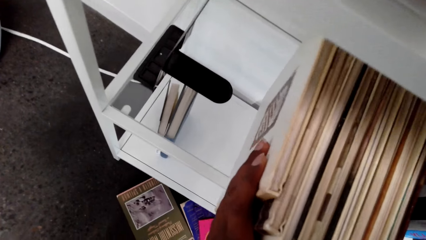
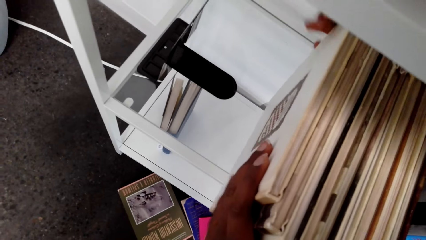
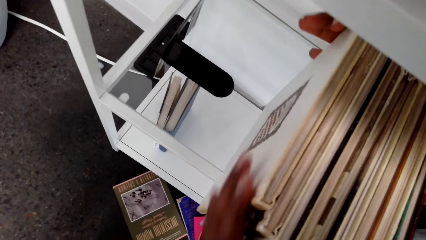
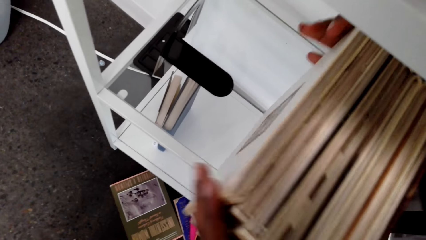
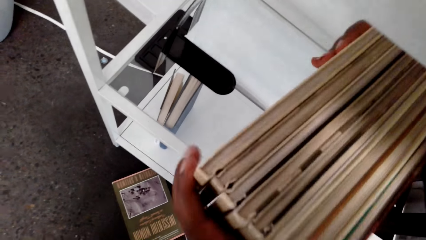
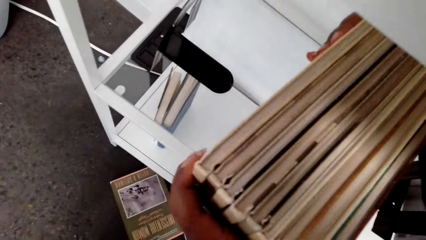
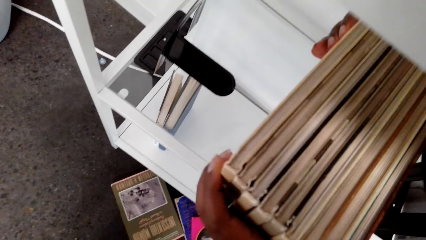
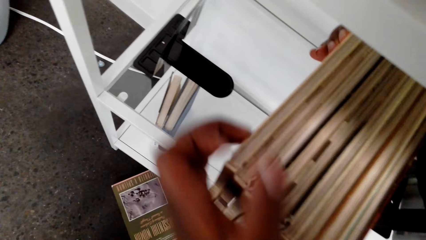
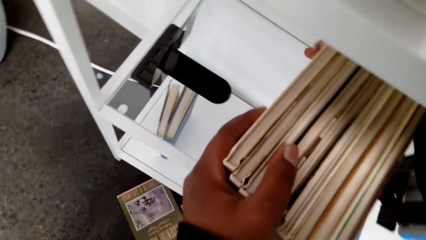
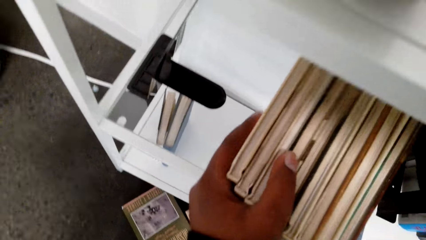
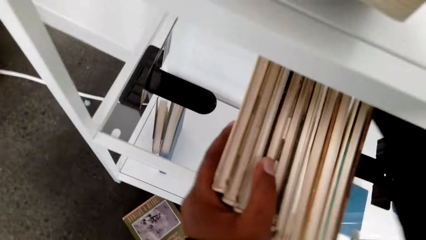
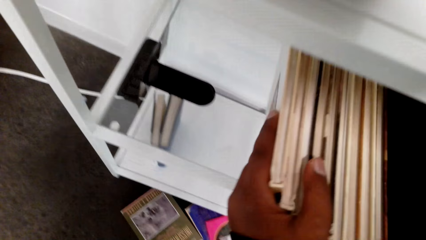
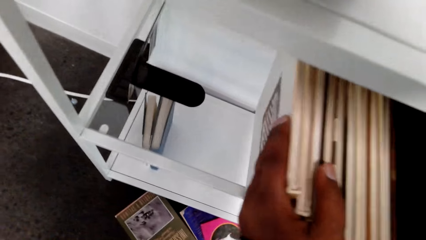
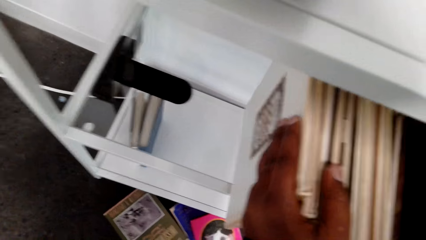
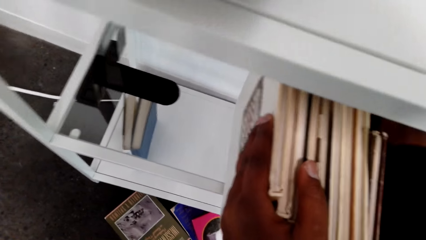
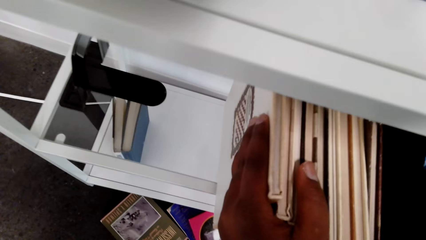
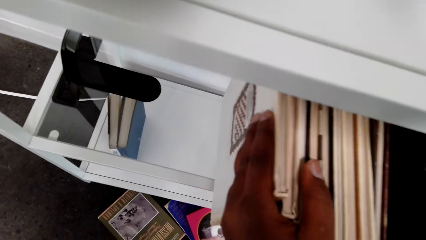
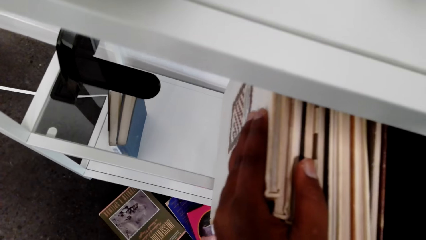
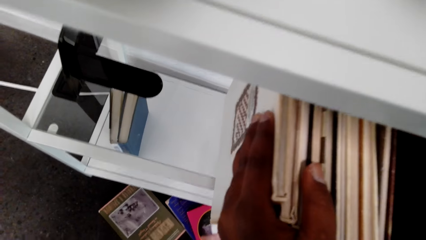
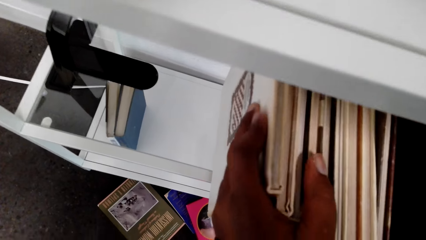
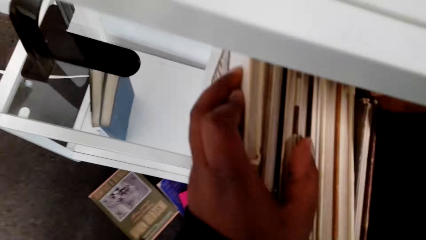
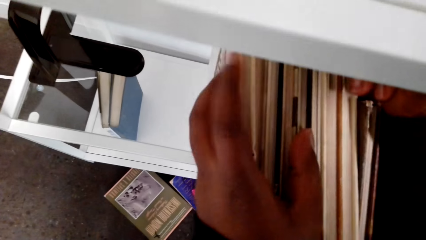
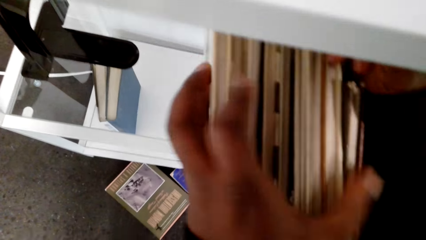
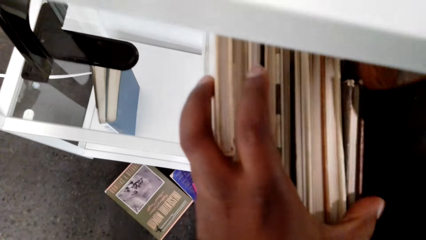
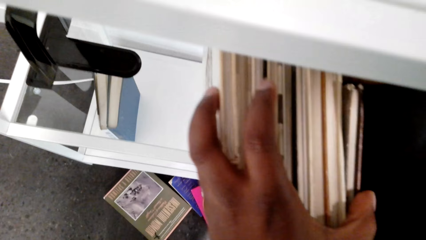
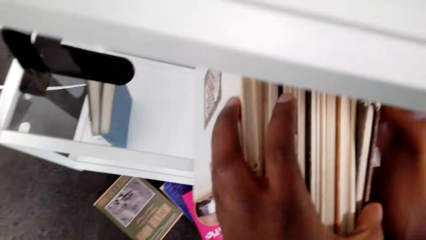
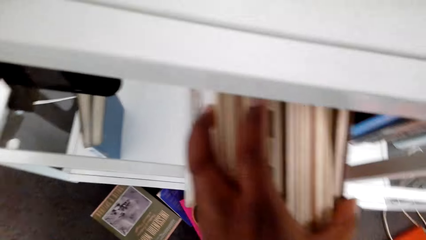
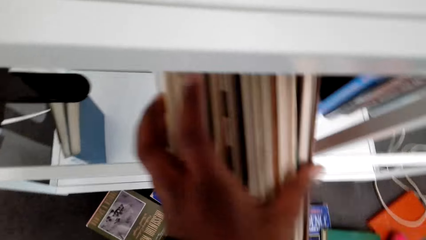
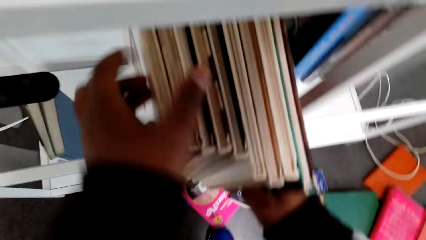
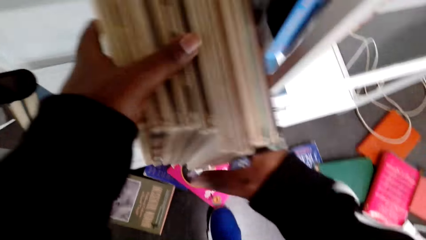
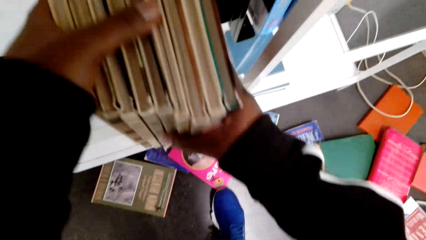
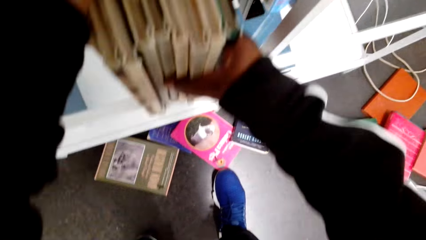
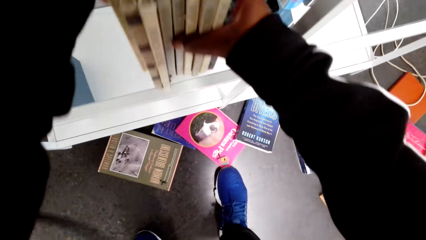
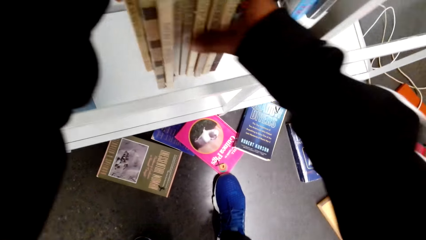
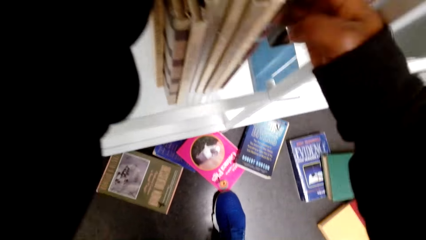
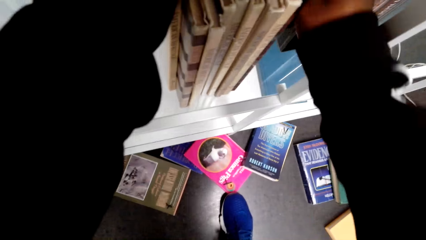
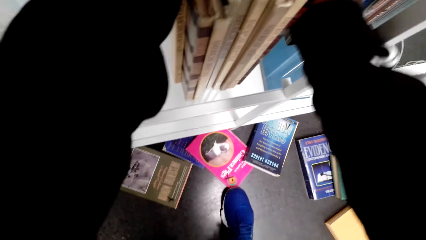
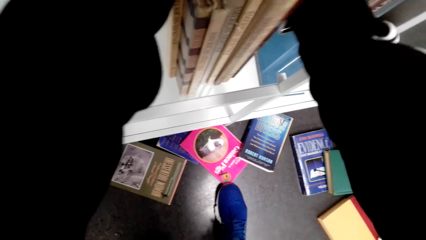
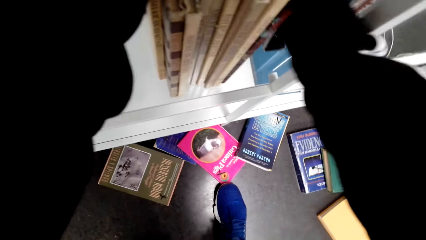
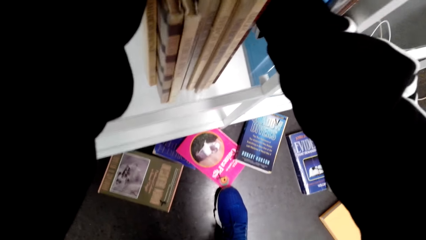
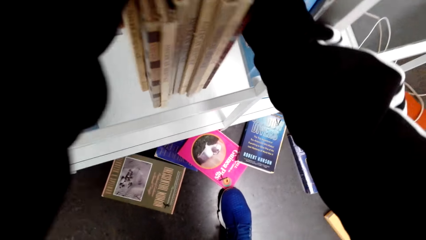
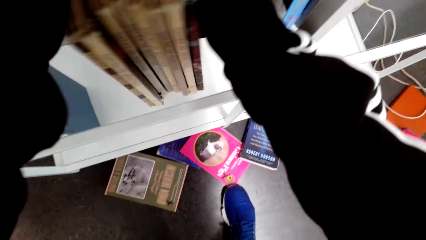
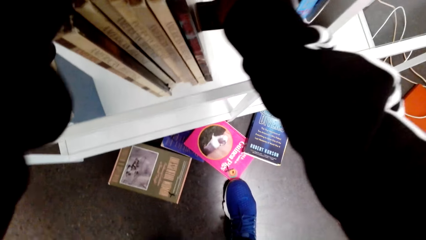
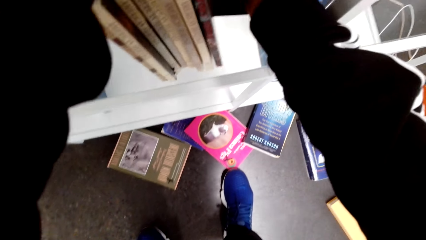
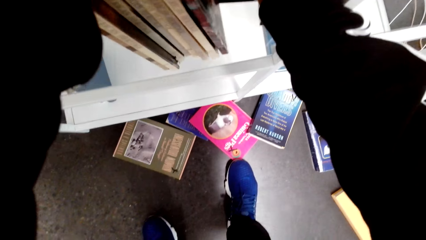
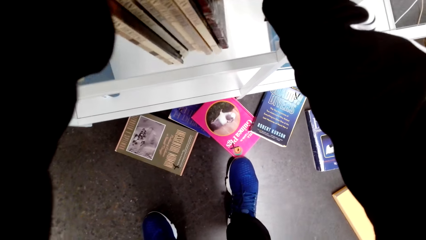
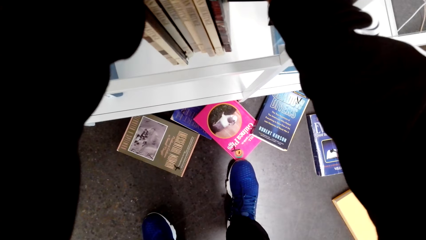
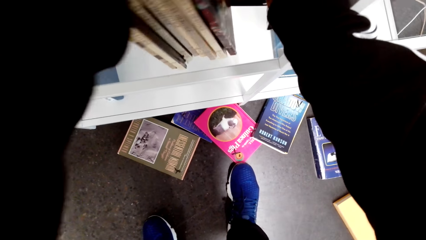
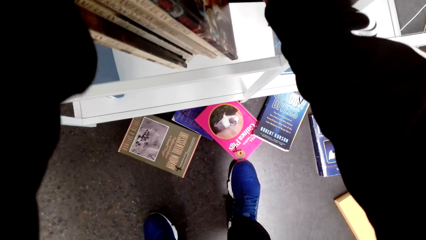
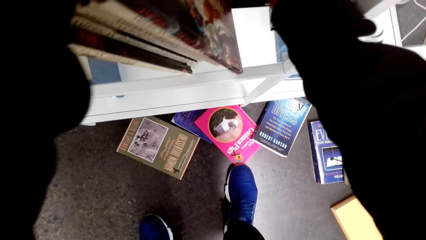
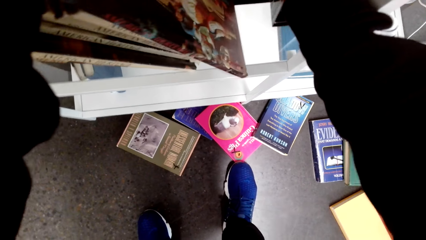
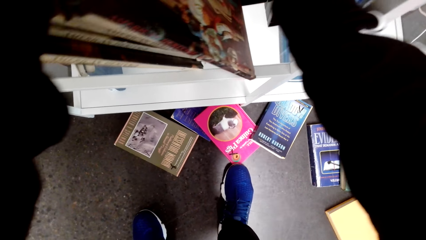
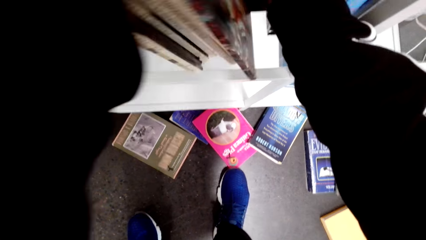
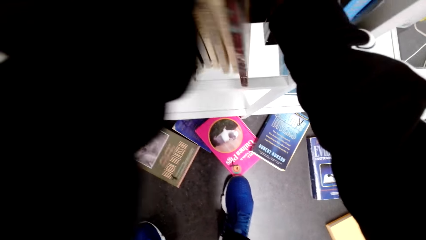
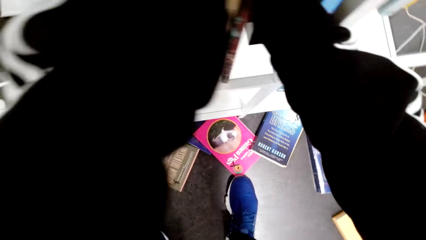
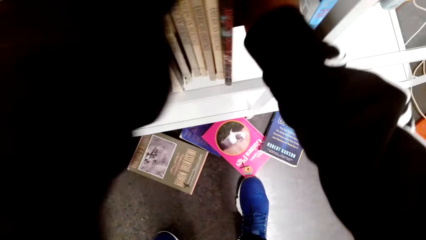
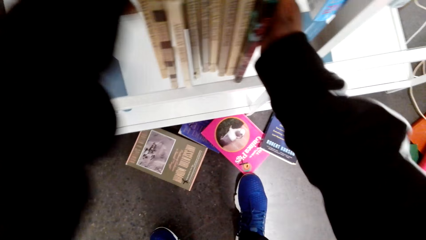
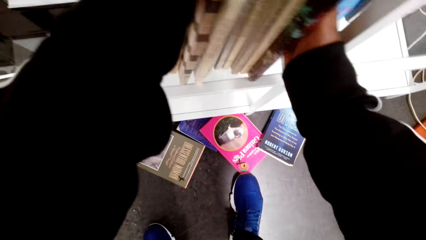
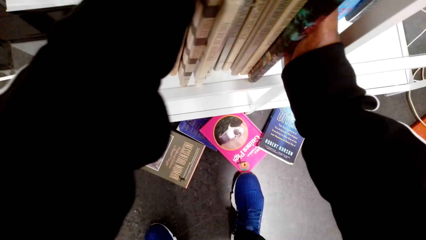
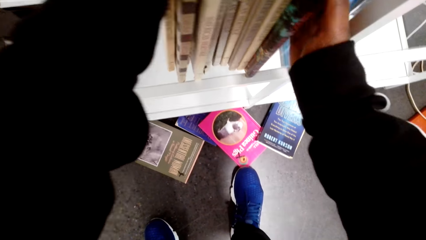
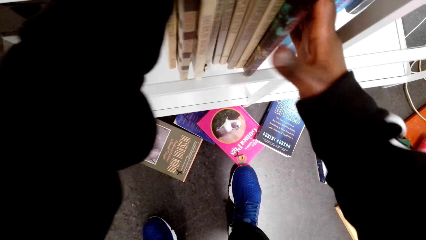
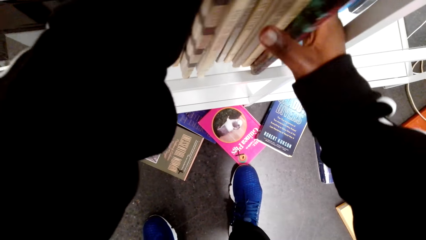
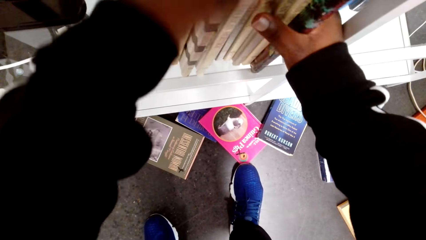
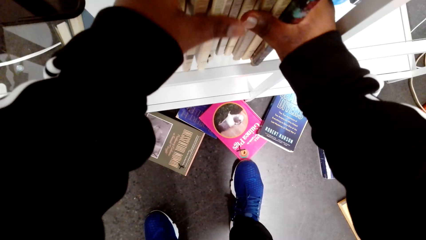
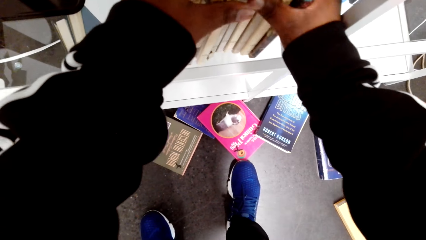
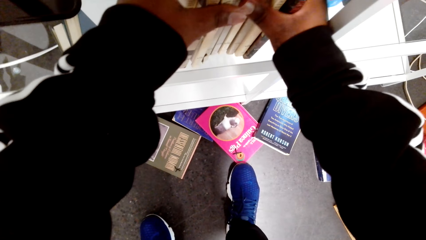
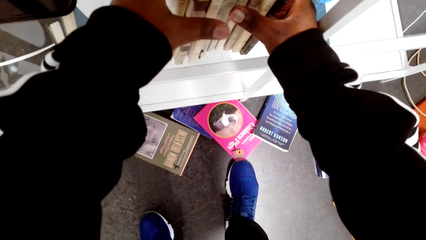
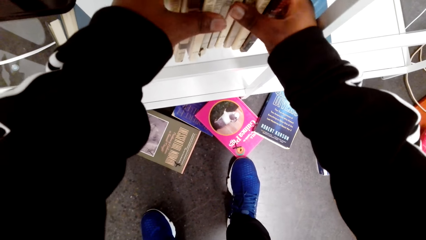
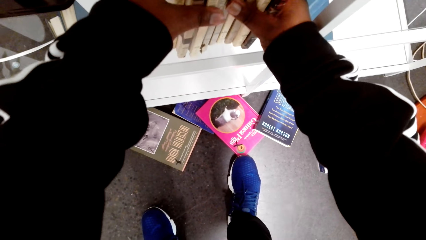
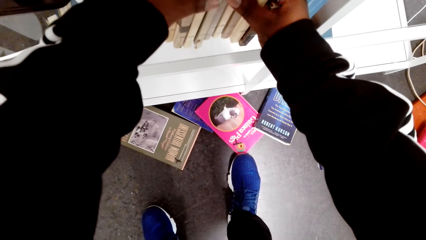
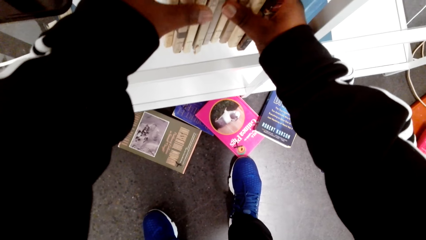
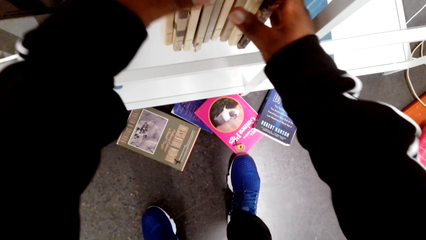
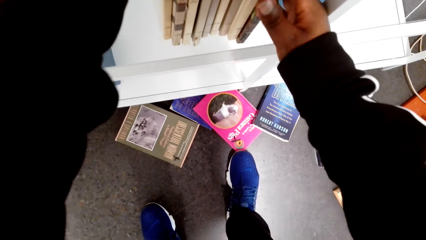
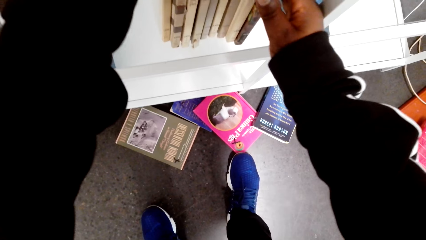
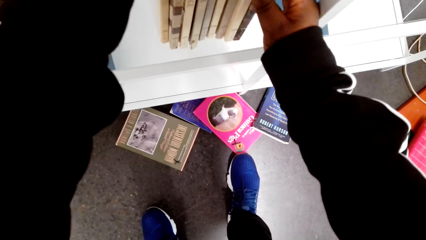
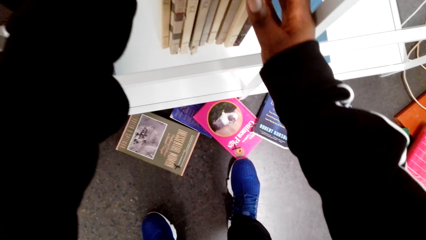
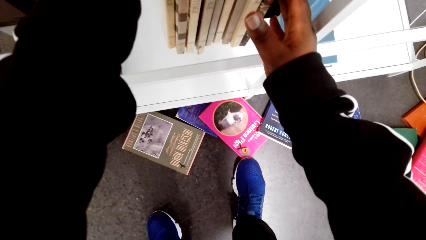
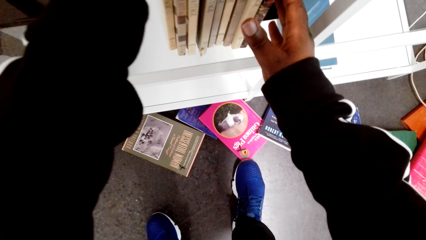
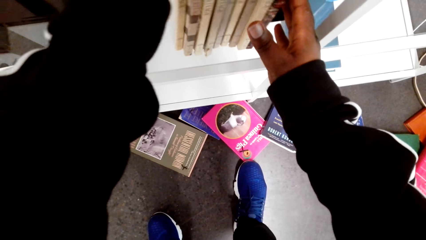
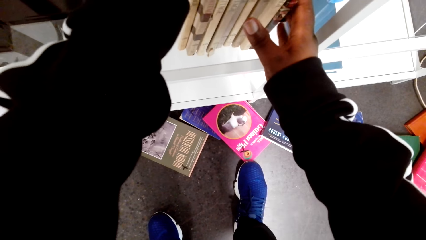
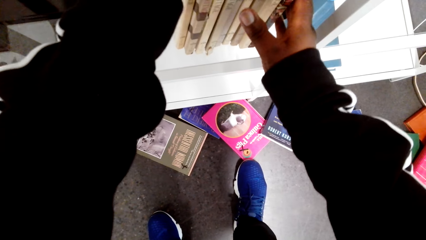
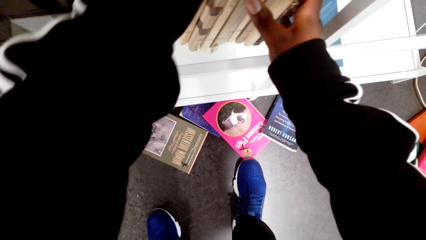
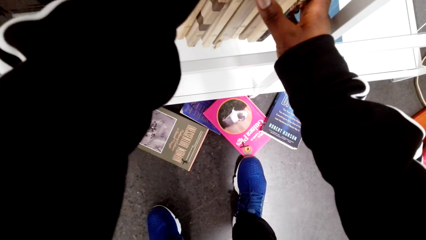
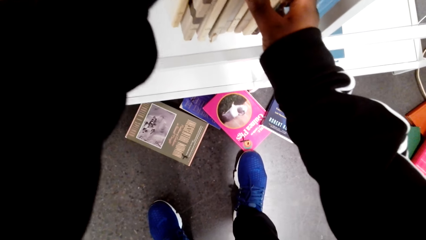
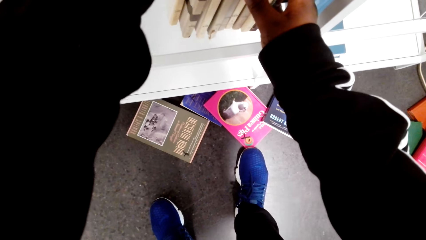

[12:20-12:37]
The camera wearer pushes books. They arrange the books on a shelf.
